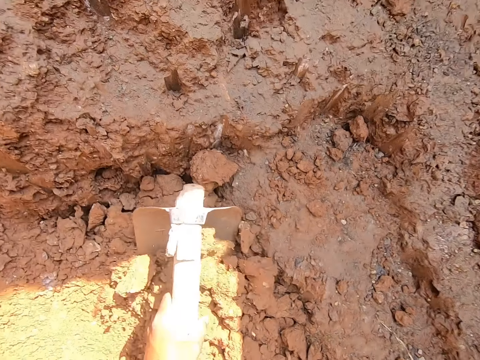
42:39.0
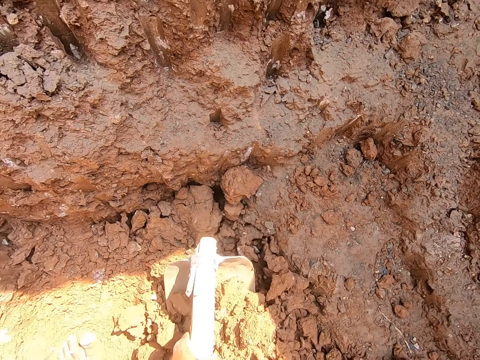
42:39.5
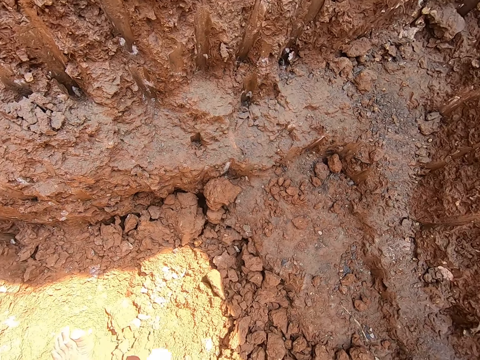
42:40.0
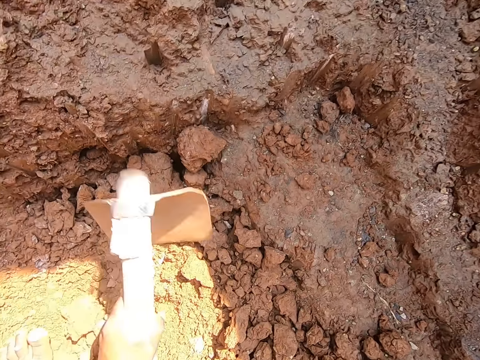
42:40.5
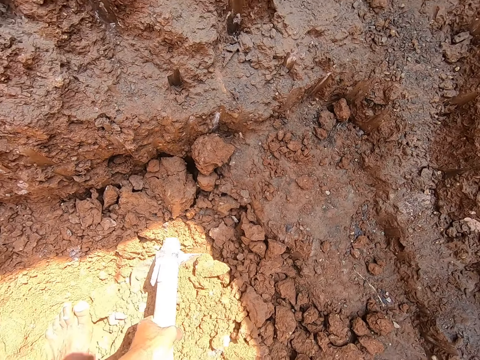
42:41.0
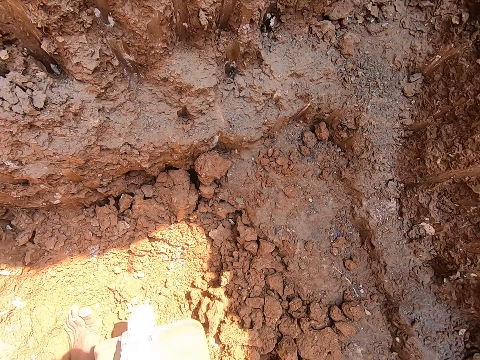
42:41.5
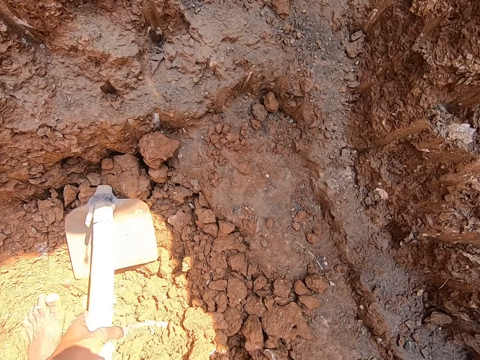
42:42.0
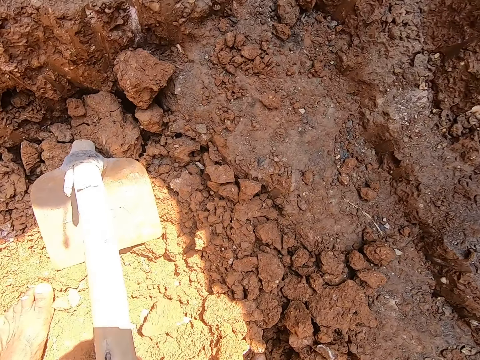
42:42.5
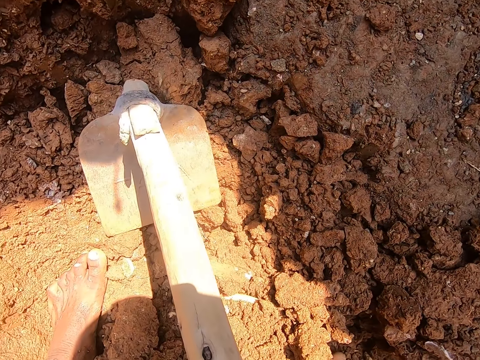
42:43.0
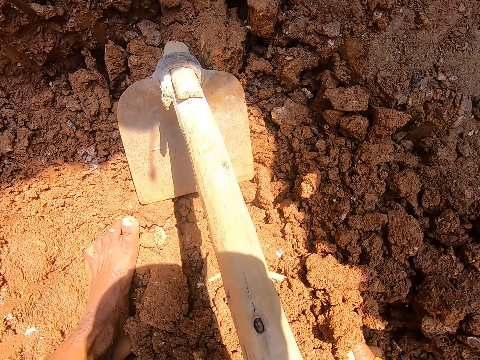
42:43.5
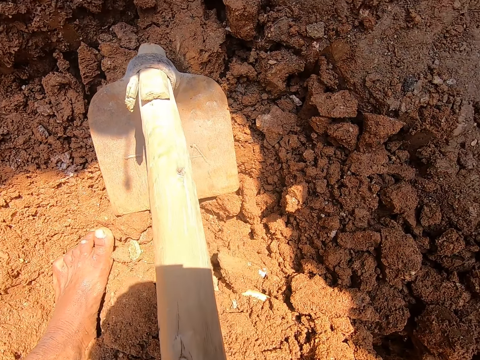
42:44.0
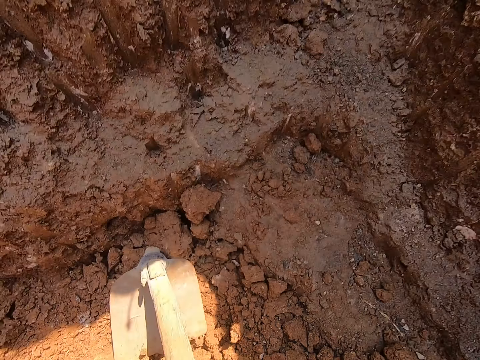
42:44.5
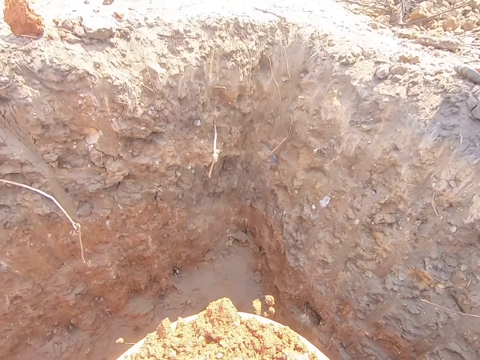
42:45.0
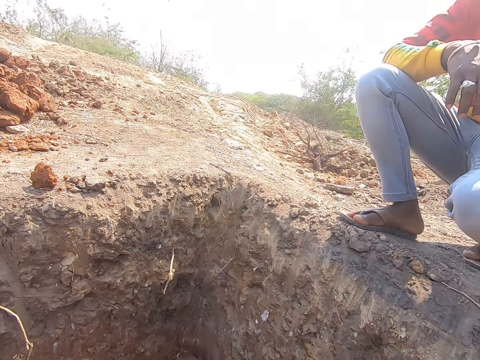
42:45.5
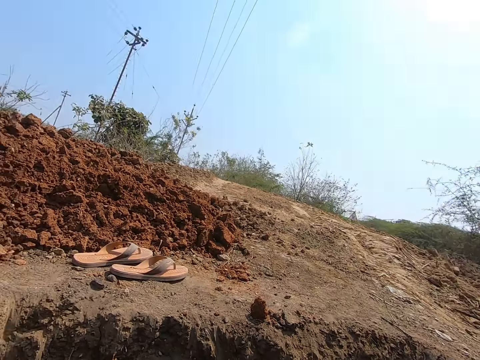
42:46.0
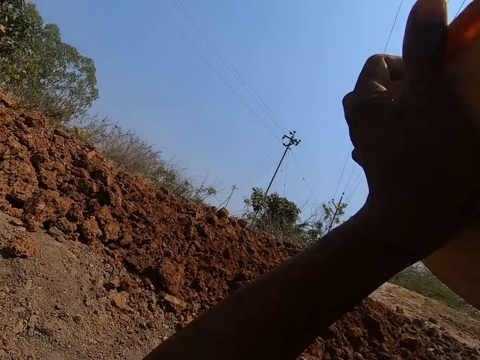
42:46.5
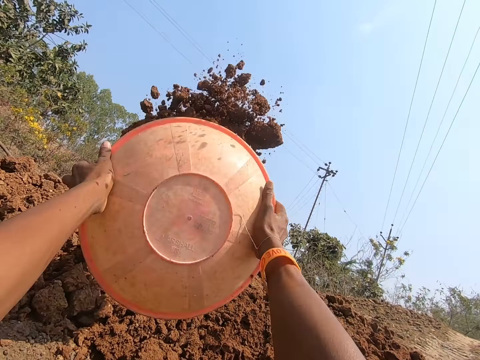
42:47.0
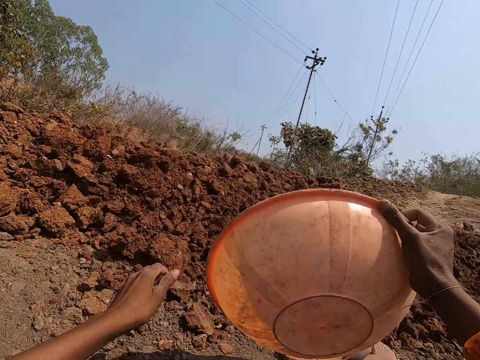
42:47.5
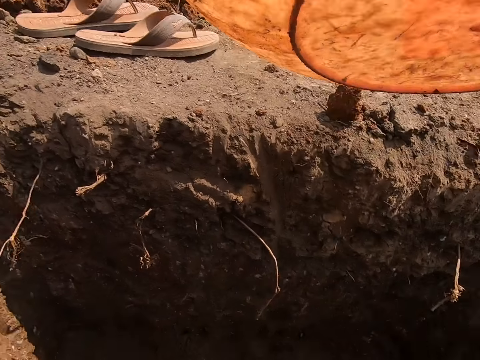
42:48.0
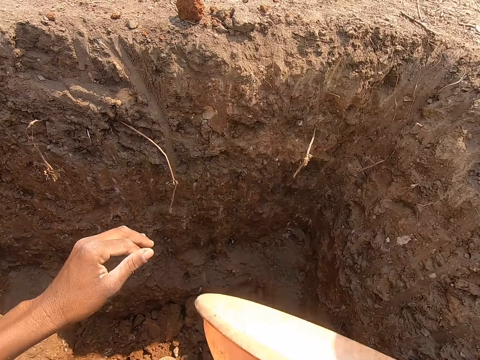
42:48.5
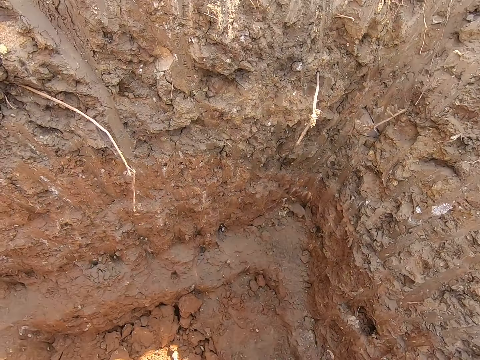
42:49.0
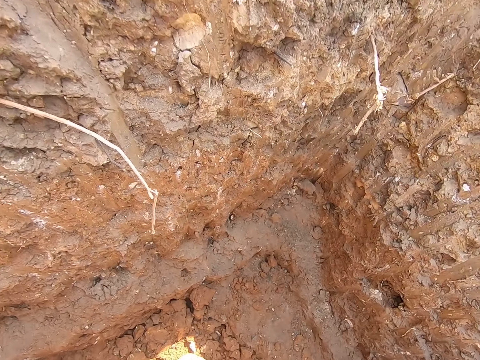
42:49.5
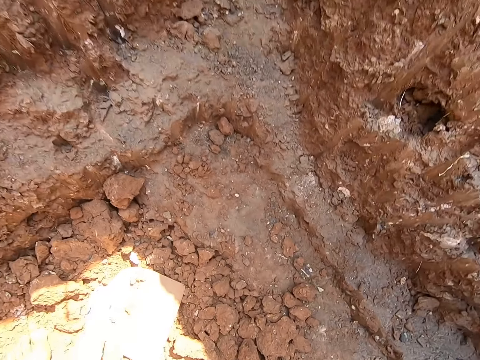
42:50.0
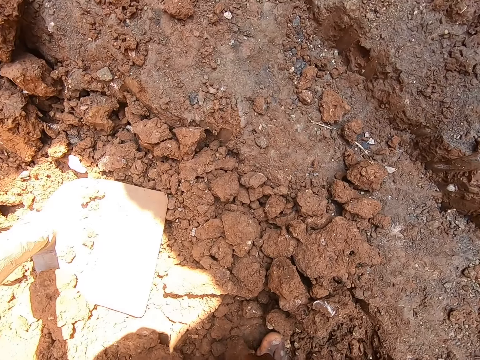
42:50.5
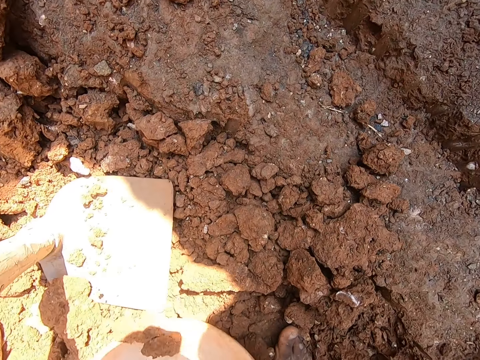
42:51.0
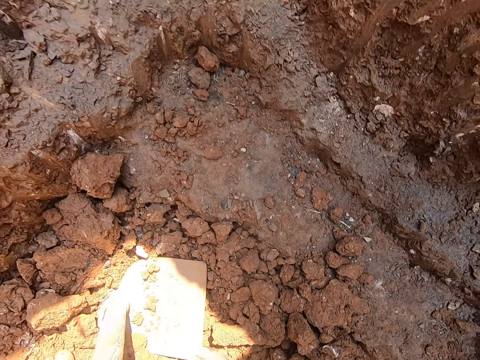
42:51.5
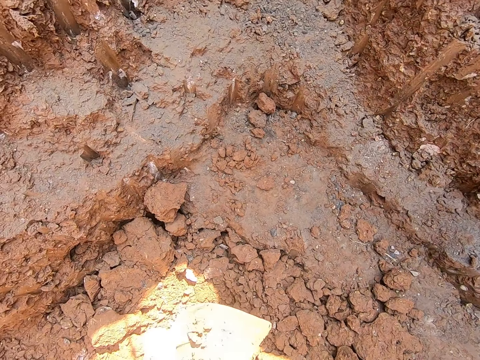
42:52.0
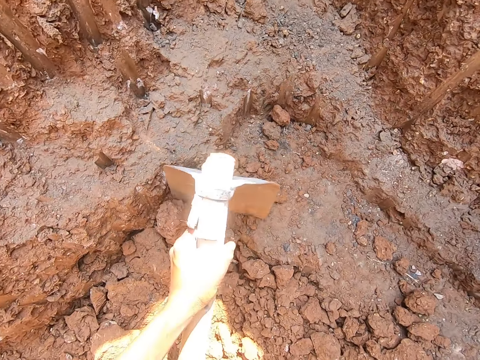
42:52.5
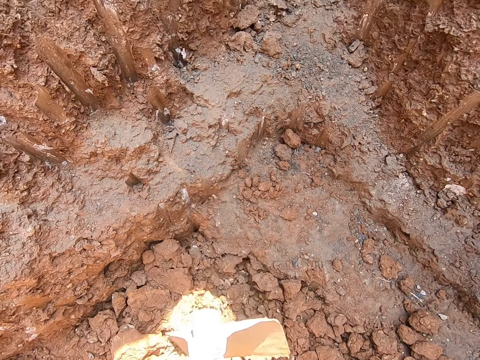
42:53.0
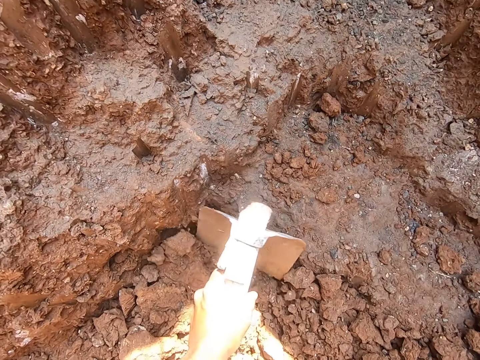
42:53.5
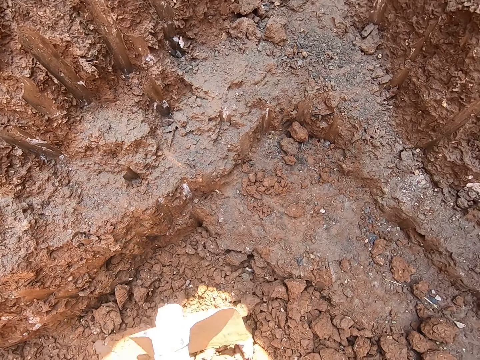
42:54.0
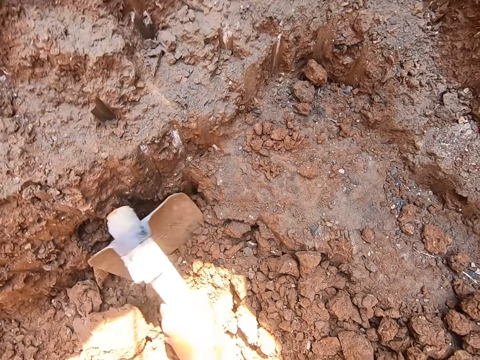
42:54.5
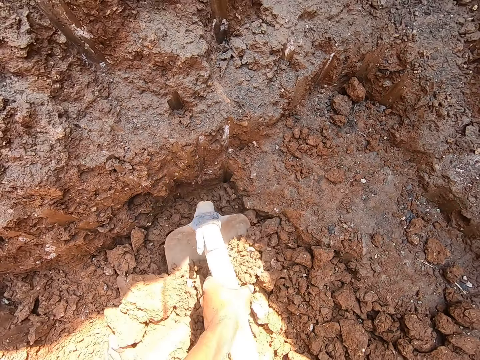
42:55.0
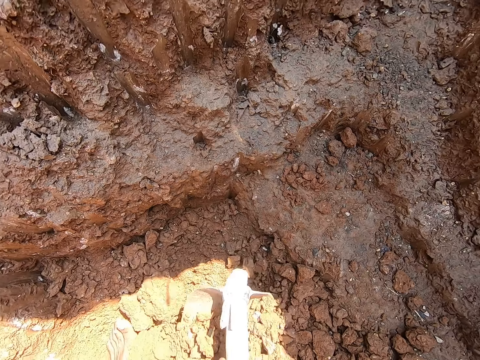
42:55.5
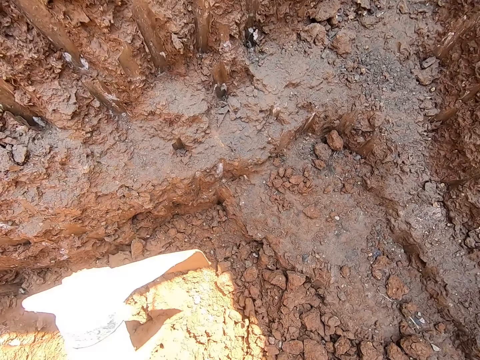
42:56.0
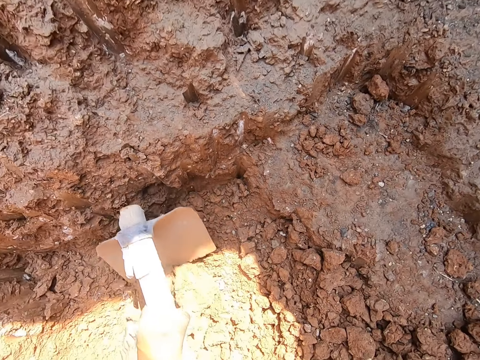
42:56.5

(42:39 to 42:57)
The camera wearer carries the bowl or plastic basin from the ground with both hands. He stands. He pours the sand in the bowl onto the ground on top of the hole. He bends. He places the bowl onto the ground with his right hand. He adjusts the plastic basin. He picks the hoe from the ground with both hands. He scoops sand from the ground into the bowl with the hoe in both hands.

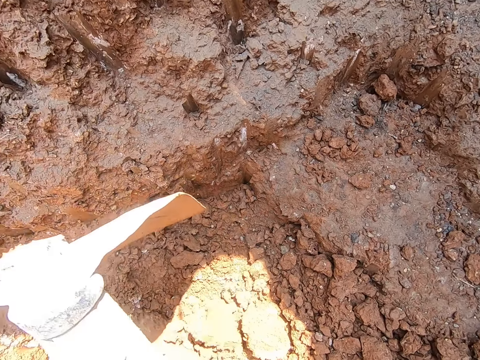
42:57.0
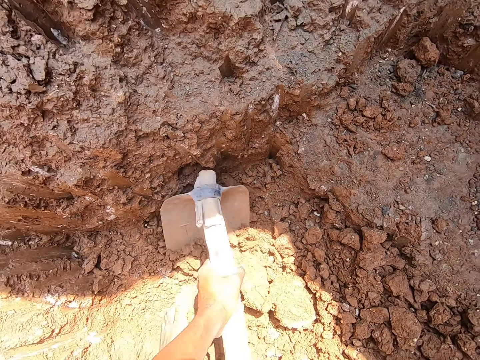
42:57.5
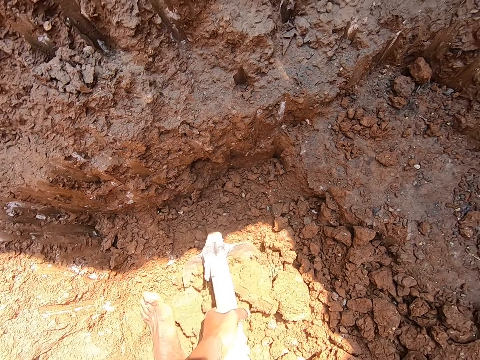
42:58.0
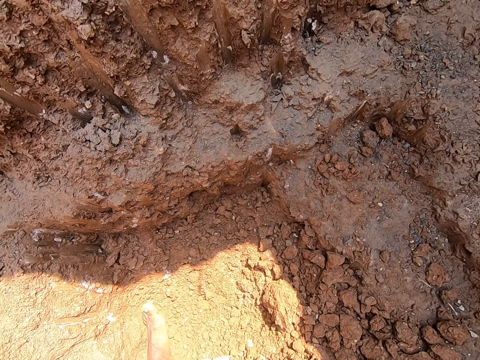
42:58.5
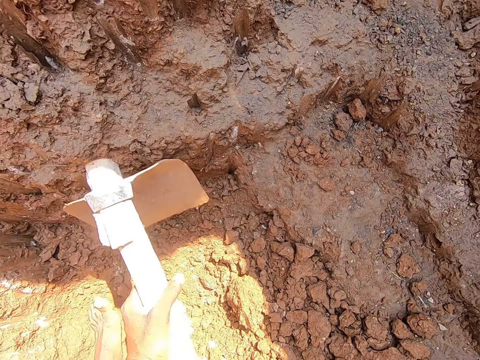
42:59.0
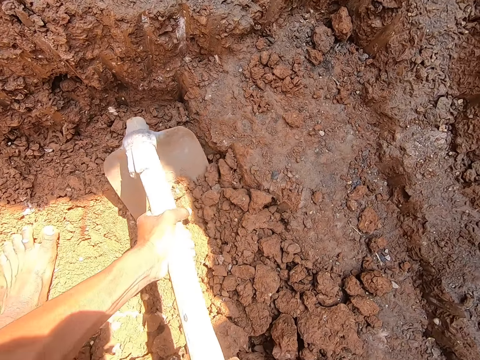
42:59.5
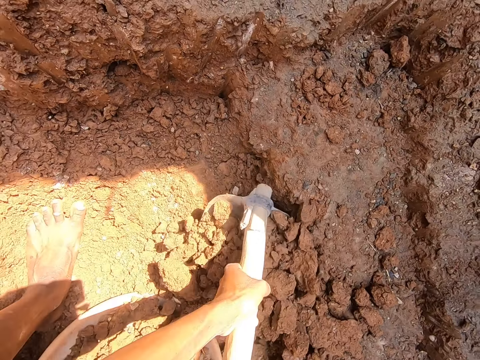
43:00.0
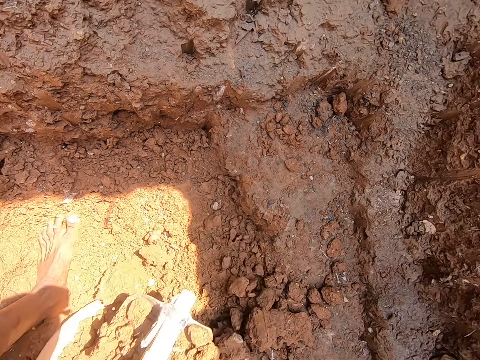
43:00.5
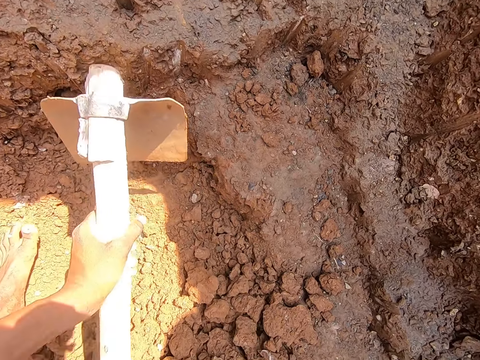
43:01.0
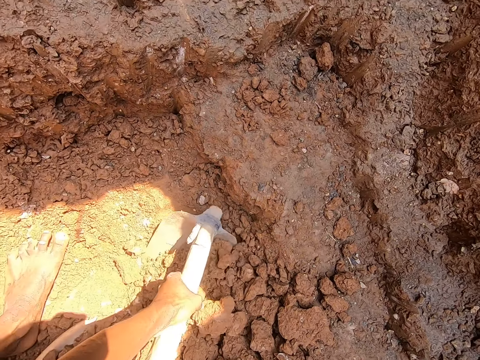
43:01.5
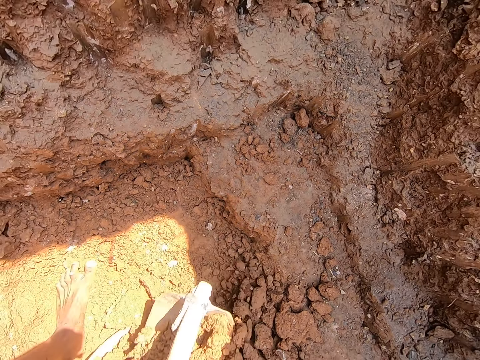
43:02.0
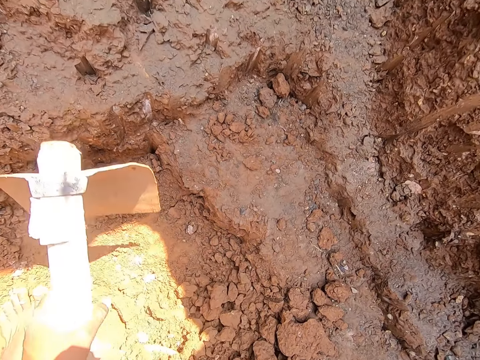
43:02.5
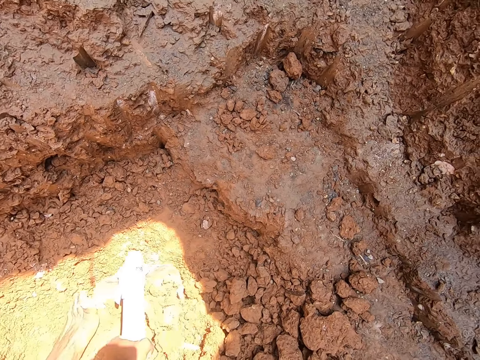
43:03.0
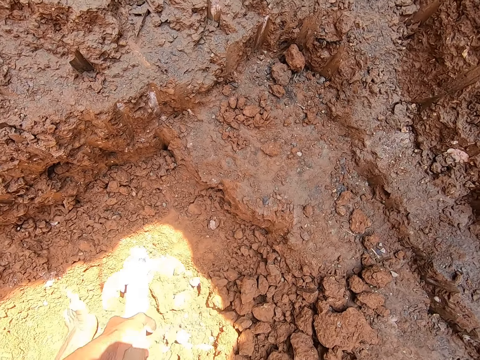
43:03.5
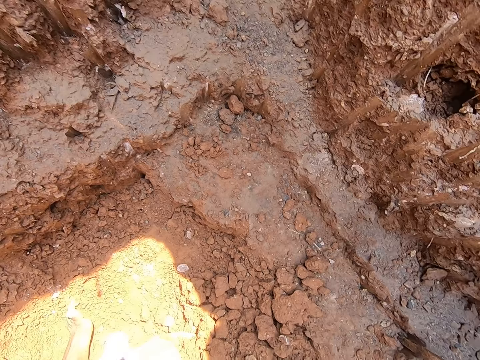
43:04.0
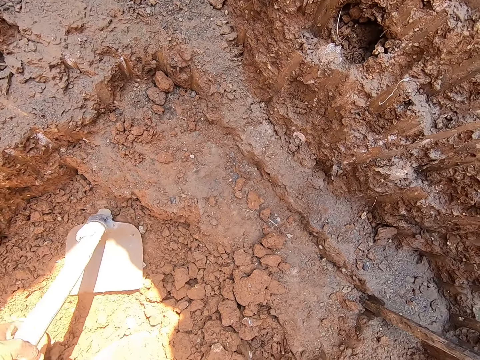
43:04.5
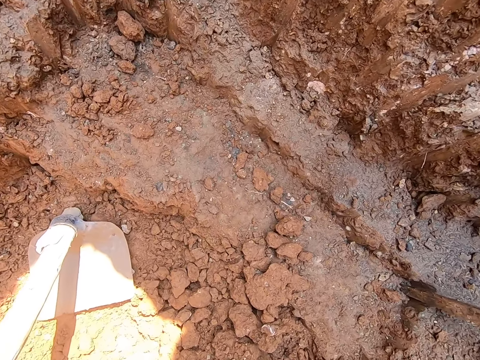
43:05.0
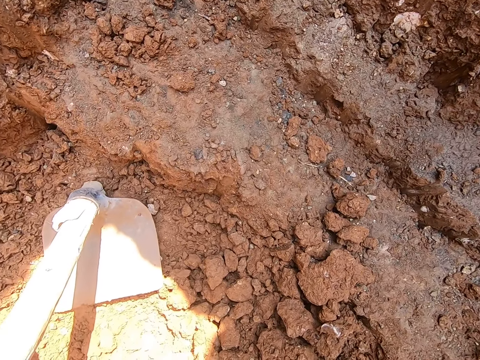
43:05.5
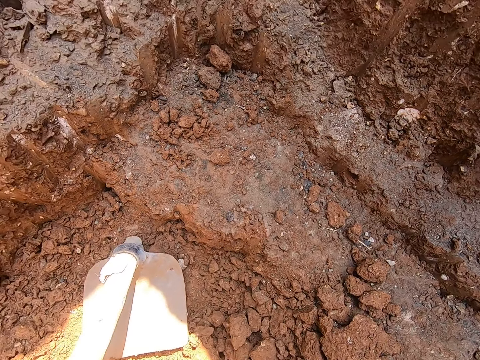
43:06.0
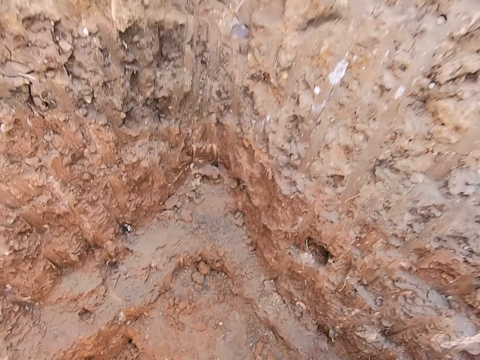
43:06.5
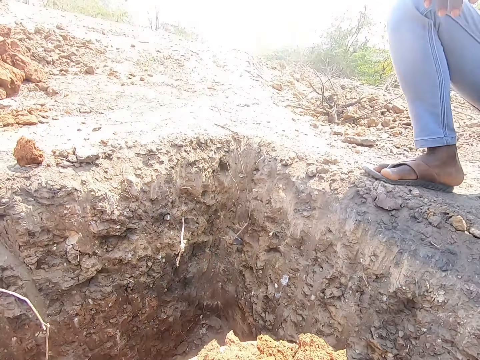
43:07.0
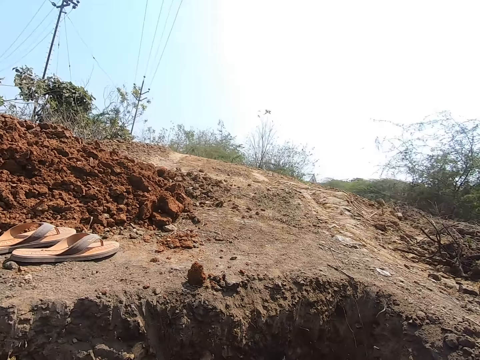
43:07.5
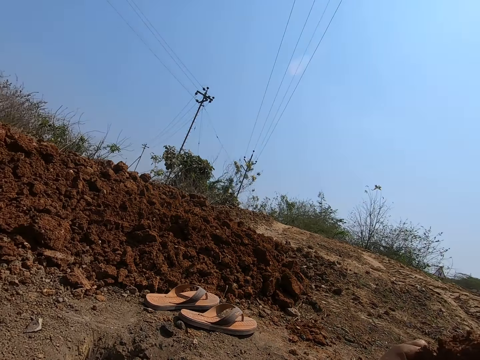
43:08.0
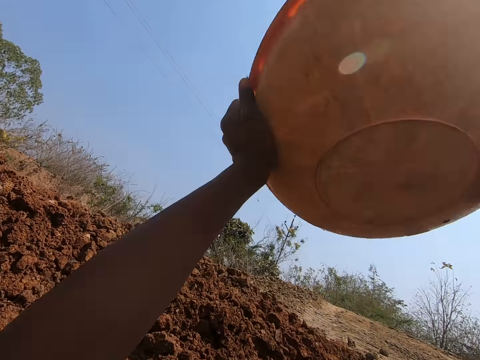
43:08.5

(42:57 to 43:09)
The camera wearer picks up the plastic basin. They stand. They pour the sand in the bowl onto the ground on top of the hole.
